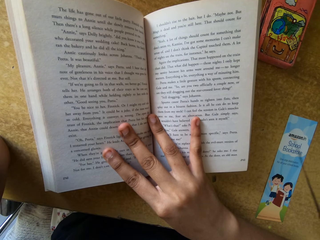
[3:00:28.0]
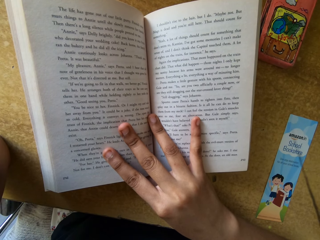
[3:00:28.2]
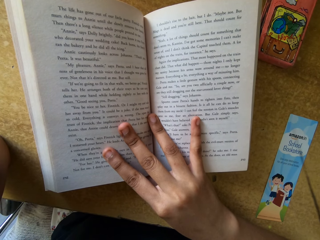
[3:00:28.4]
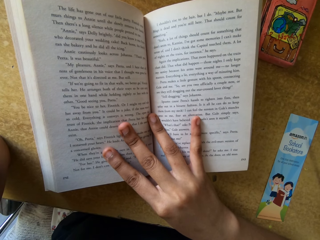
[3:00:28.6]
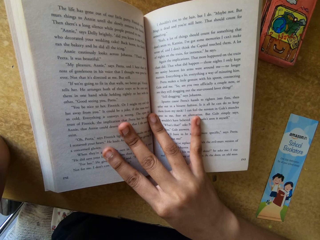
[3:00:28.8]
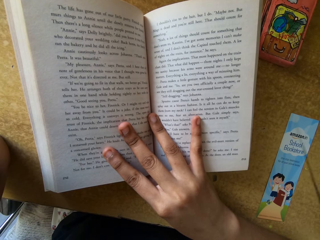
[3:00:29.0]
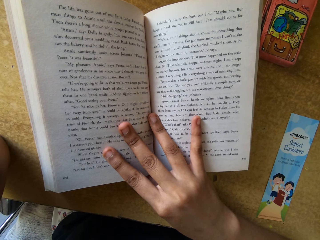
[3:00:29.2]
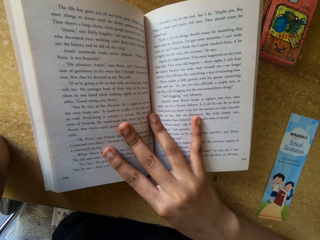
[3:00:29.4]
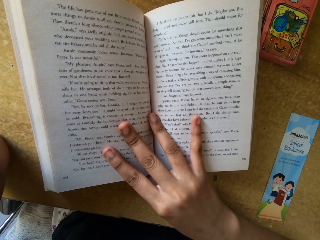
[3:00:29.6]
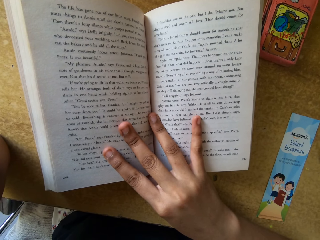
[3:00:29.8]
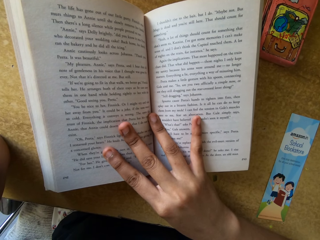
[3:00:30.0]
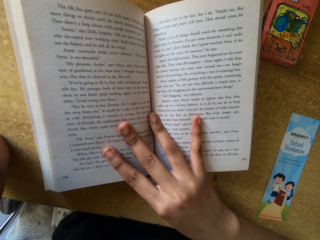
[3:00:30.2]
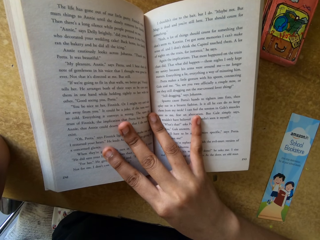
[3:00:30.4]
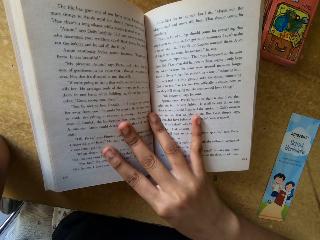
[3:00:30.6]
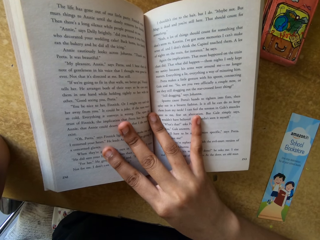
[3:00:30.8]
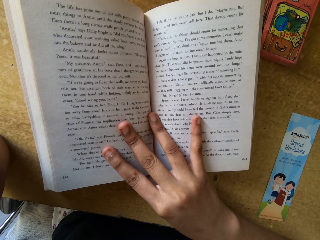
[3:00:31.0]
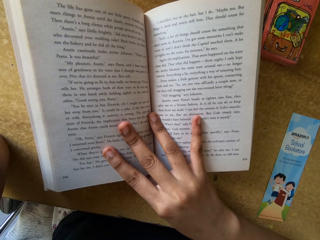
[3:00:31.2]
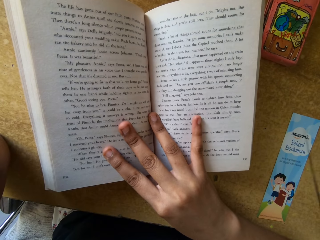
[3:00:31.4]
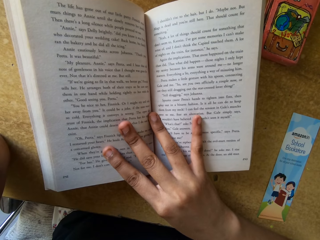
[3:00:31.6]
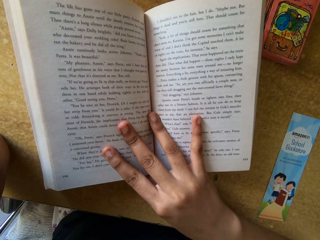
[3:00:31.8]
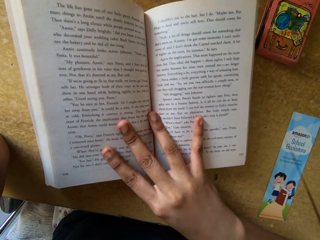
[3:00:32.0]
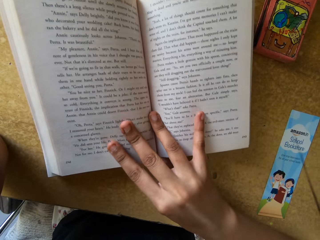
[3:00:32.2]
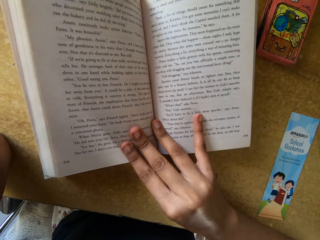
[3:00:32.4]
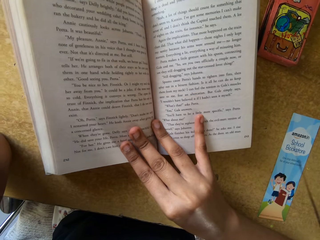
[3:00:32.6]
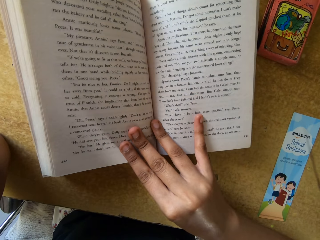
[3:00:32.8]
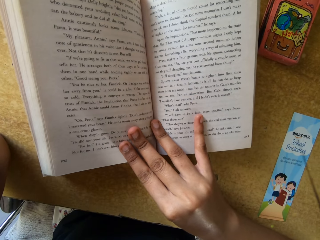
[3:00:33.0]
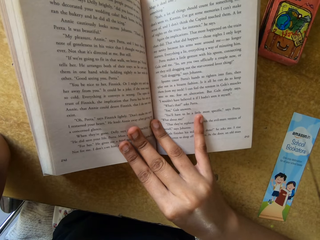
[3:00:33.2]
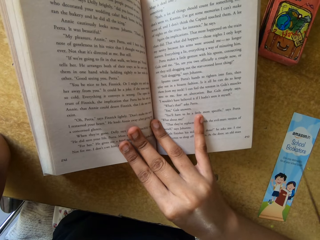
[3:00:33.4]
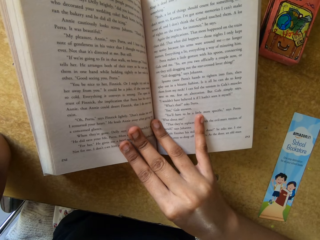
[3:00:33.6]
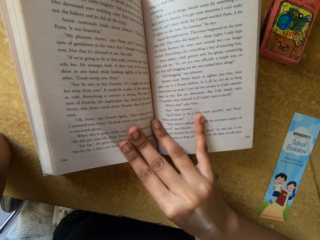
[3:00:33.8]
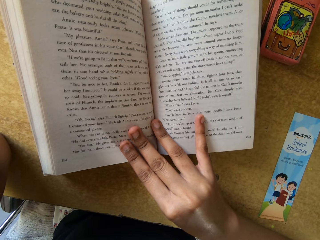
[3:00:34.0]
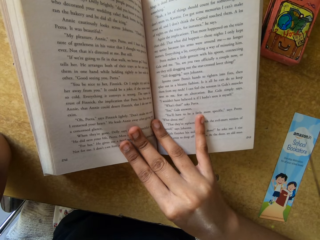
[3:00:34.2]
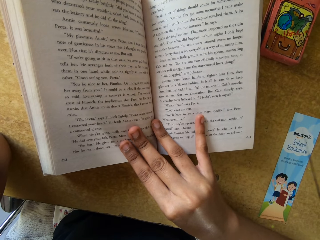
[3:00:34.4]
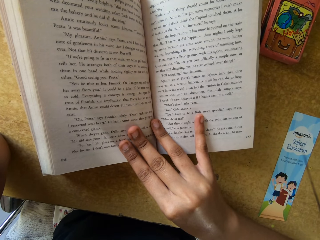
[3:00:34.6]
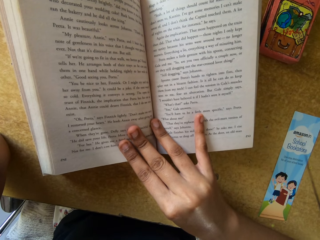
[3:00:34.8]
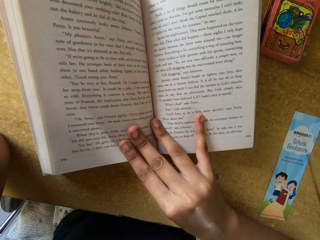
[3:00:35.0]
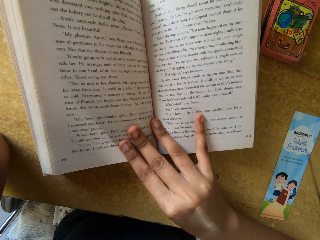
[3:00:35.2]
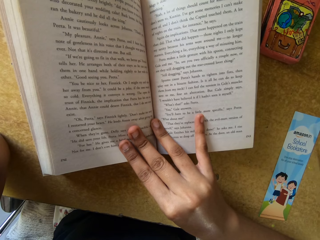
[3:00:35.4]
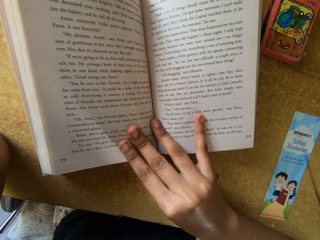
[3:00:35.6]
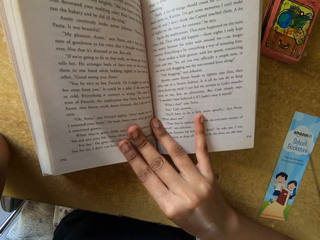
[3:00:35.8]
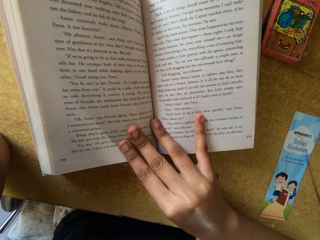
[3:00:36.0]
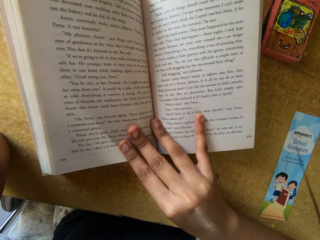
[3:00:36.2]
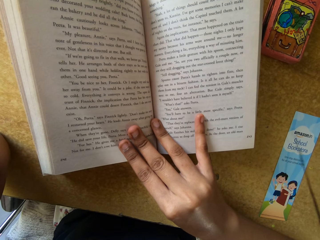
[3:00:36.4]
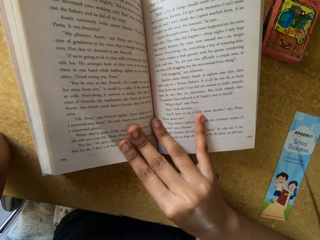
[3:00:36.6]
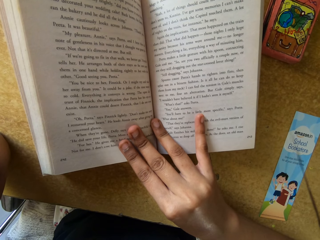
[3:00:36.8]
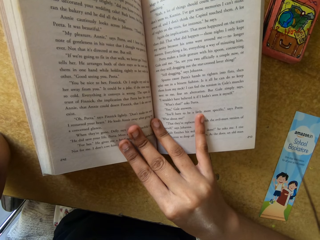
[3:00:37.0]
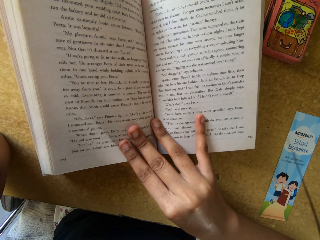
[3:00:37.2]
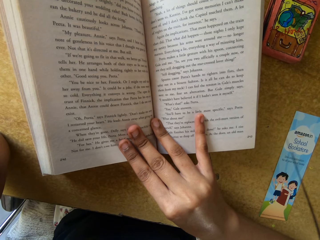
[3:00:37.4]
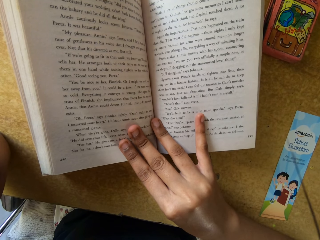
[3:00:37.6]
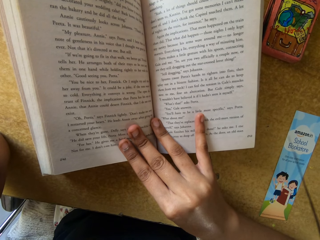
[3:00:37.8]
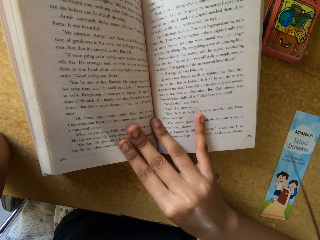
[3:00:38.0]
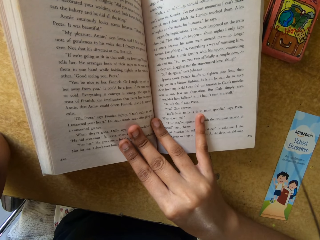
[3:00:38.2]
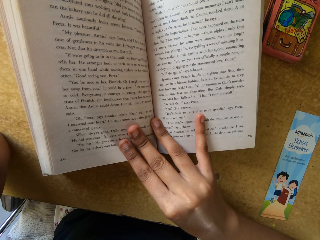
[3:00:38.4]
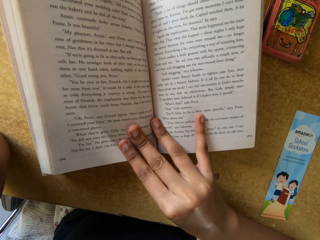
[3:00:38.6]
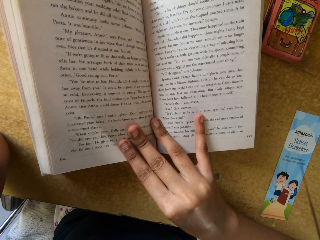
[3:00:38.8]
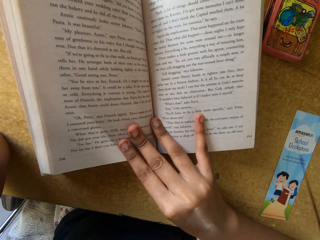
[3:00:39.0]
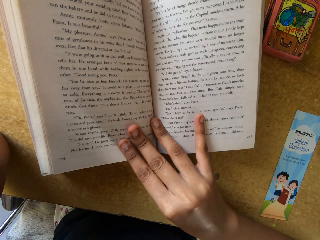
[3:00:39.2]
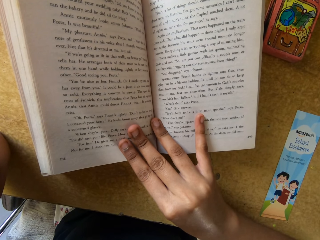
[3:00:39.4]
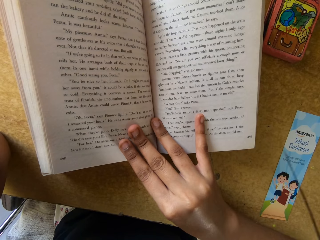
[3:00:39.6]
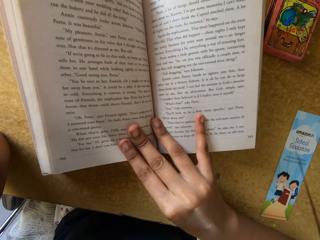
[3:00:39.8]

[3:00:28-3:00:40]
The camera wearer reads a book. They move the book. They read the book.

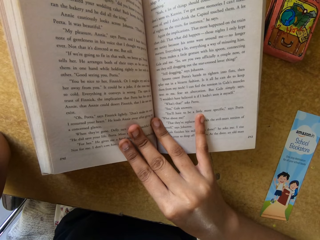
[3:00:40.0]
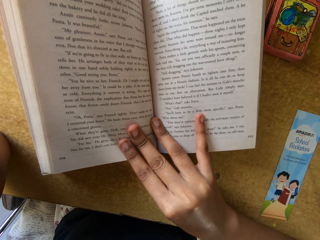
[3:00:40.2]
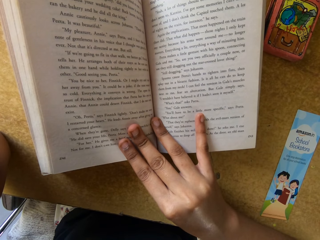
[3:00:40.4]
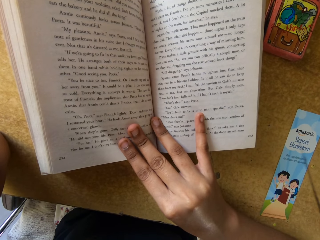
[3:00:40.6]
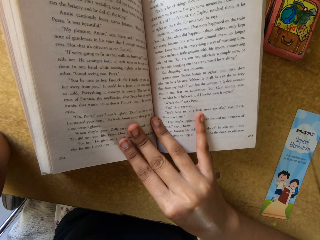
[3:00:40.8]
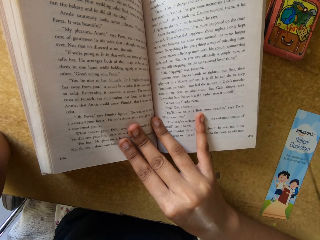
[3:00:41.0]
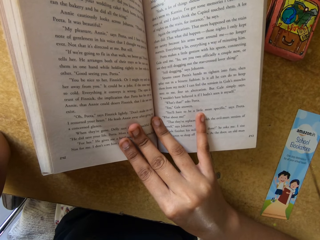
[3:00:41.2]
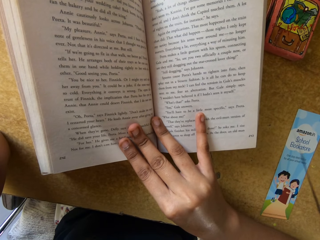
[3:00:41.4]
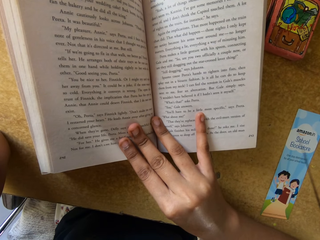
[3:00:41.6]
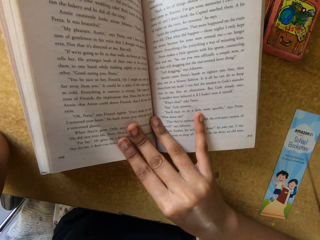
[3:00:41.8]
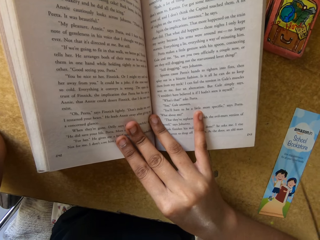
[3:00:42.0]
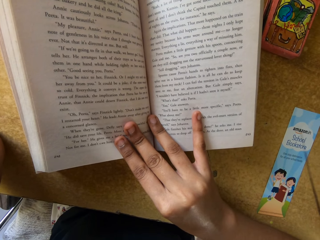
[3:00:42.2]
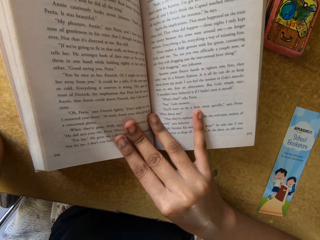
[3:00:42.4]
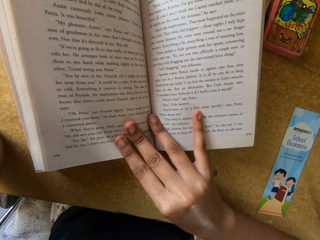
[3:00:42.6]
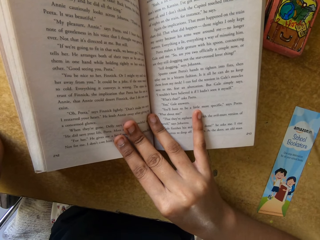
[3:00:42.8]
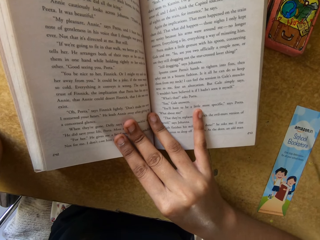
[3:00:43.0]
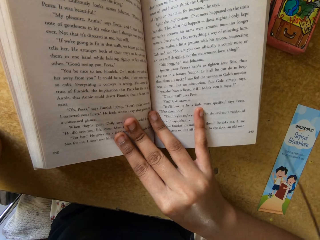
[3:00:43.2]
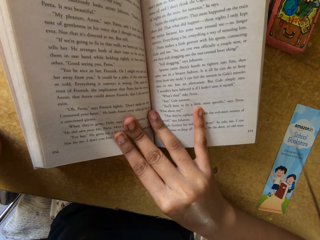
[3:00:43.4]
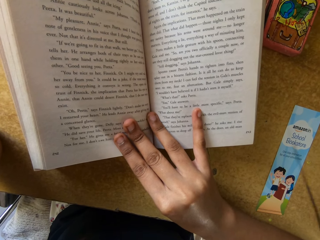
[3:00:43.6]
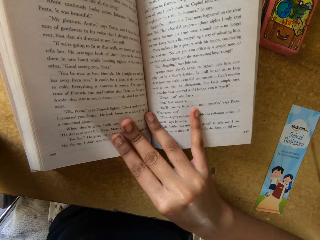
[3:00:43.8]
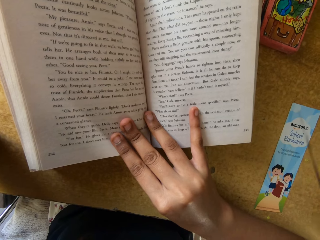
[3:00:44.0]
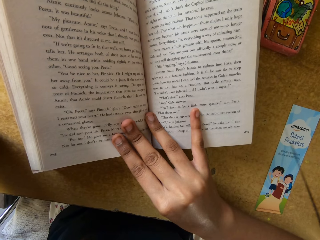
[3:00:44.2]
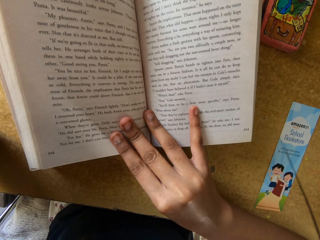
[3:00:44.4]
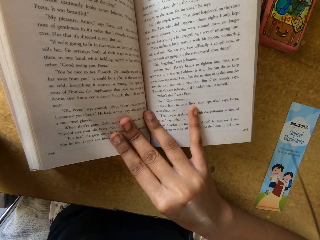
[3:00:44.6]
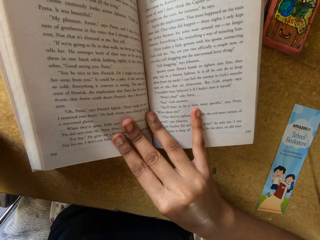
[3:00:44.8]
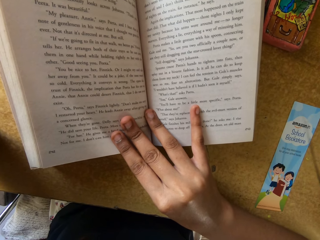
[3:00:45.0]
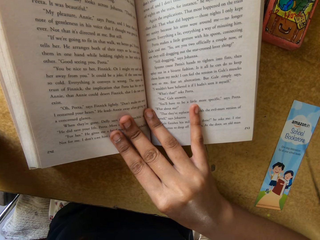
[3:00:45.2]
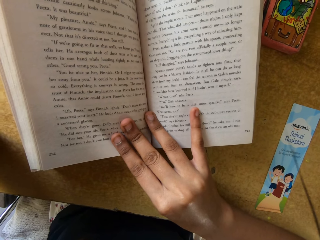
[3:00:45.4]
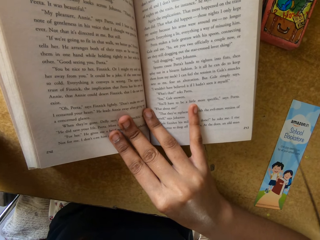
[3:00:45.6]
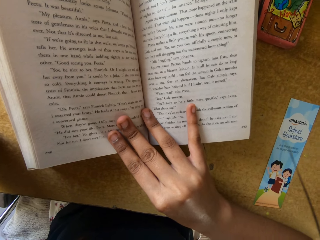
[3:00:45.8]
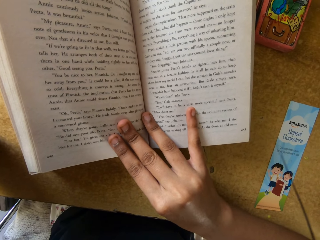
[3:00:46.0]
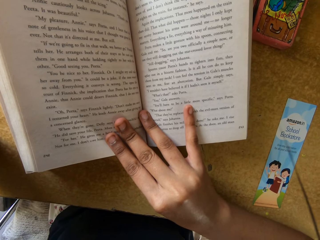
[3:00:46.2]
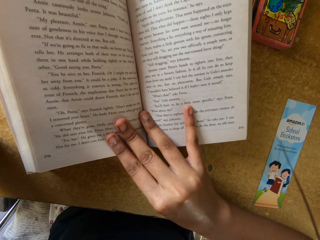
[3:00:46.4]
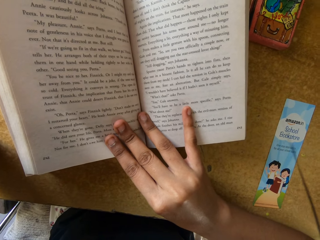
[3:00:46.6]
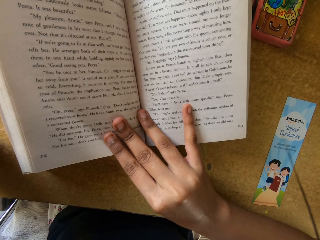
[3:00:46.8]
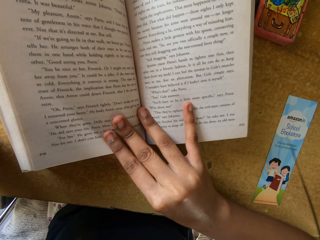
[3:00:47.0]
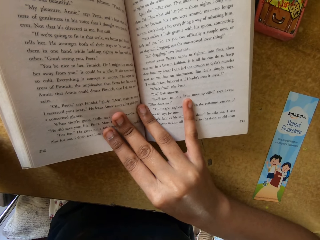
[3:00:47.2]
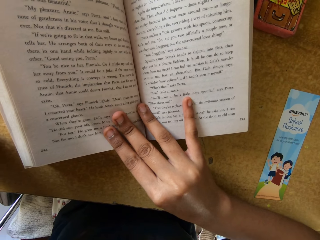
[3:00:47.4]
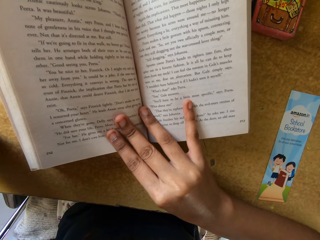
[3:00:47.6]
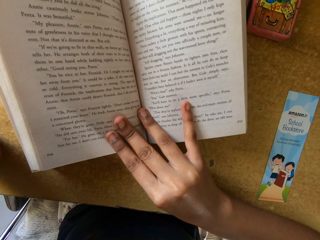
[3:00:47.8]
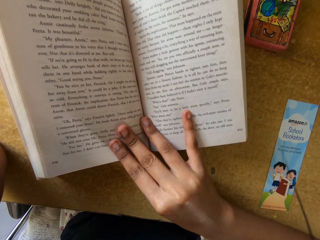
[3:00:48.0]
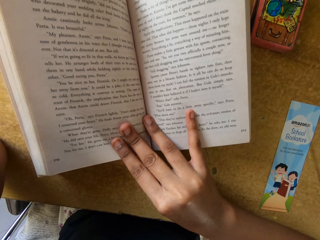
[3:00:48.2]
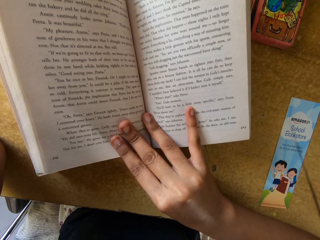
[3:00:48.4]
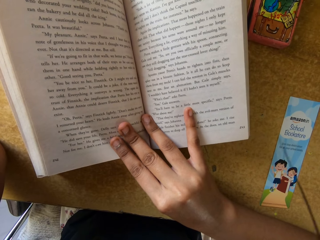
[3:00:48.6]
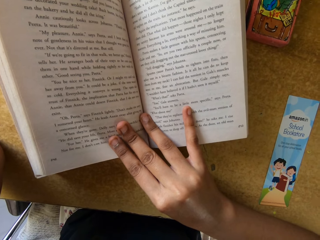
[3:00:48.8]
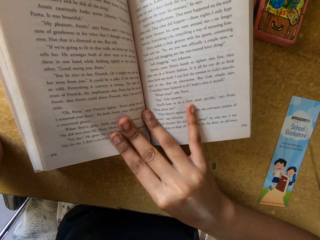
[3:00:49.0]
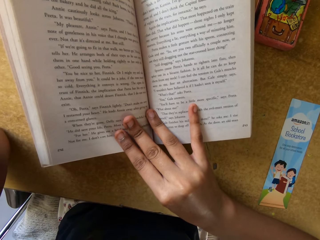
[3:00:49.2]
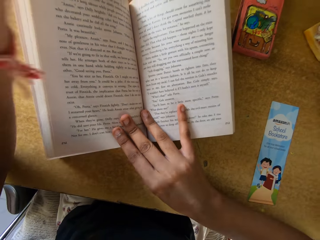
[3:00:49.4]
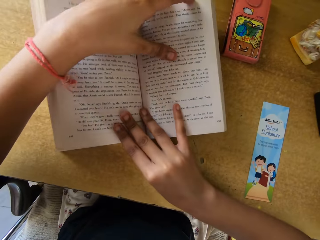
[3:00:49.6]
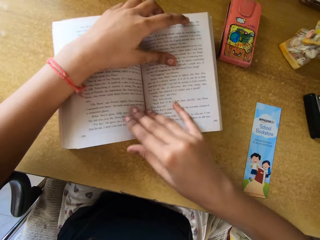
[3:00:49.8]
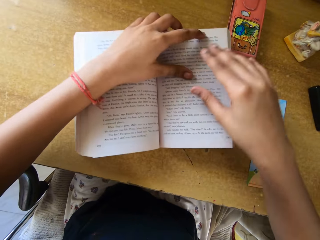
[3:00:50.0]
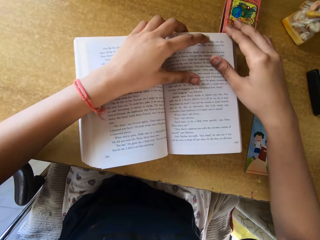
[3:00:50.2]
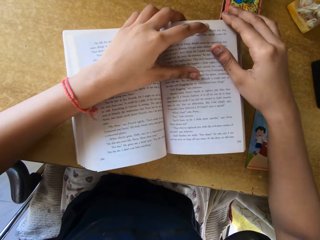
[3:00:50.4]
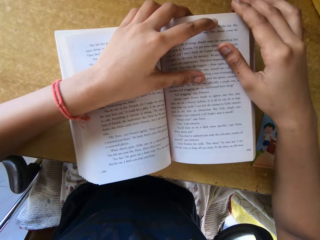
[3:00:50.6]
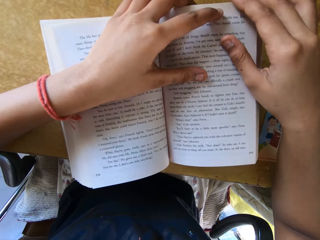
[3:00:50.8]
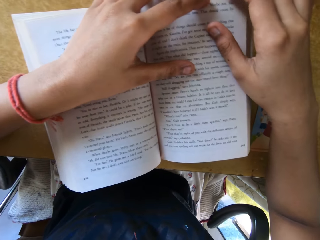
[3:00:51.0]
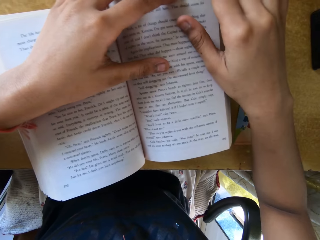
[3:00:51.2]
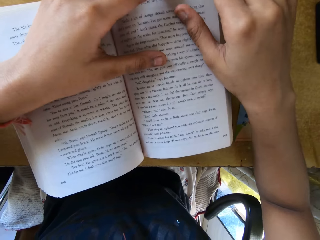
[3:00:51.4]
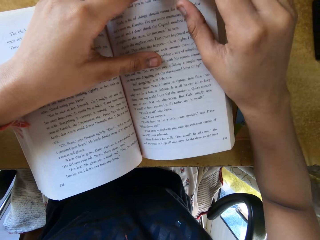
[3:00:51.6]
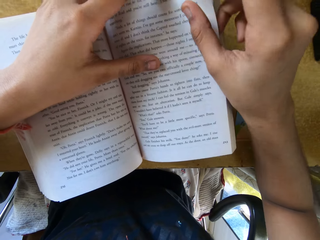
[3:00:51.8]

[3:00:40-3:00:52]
The camera wearer lowers their hand. They move the book.
